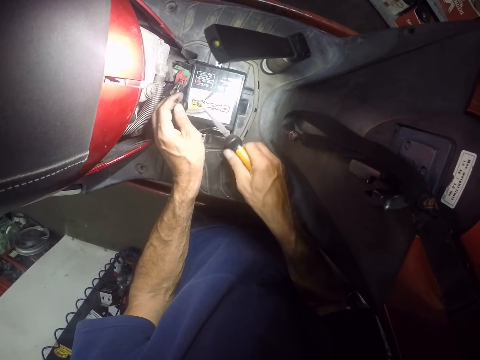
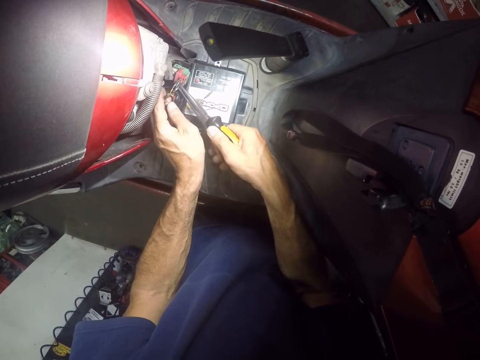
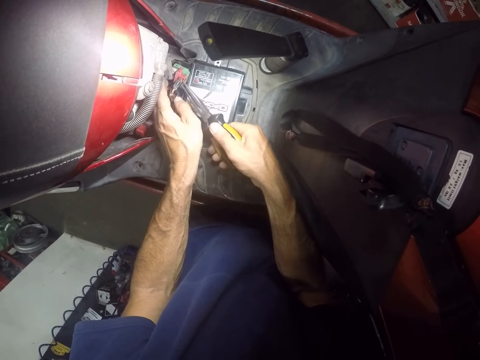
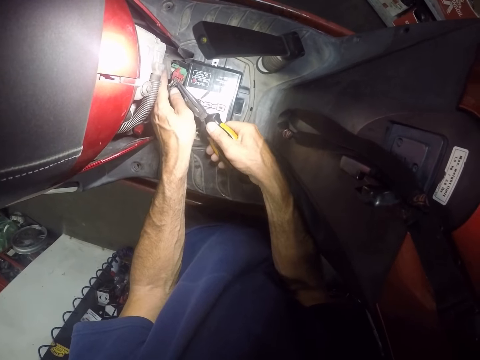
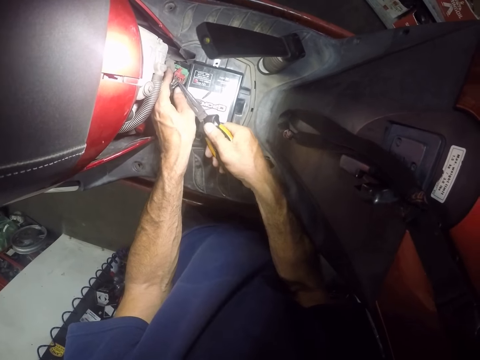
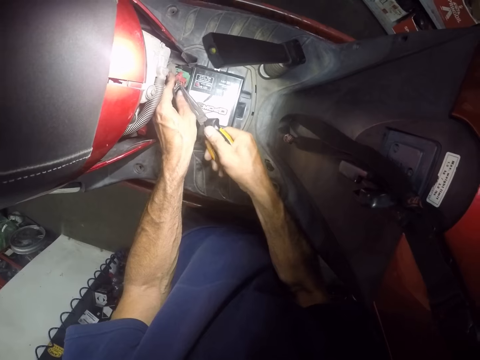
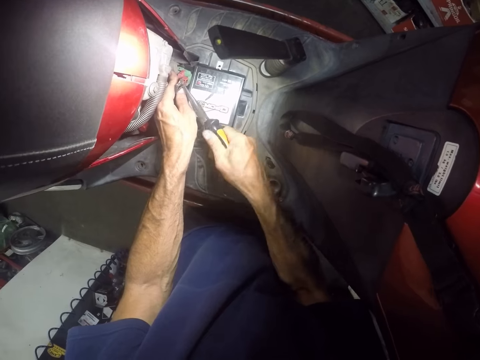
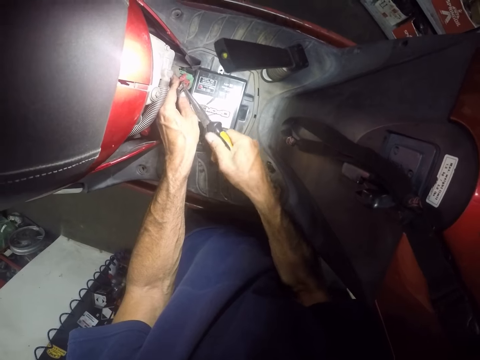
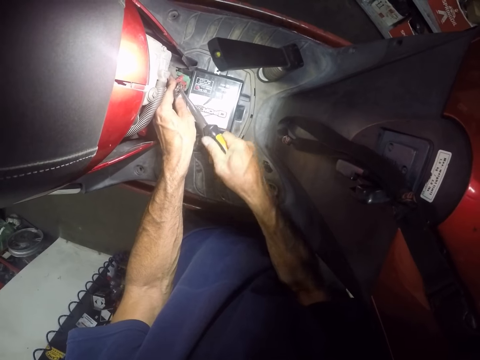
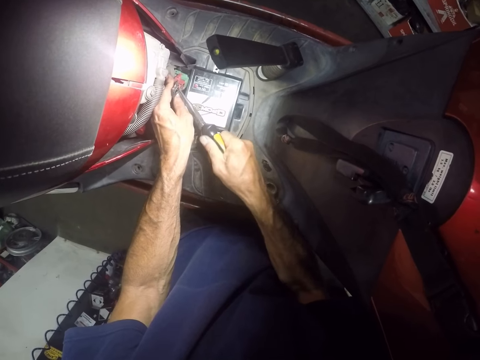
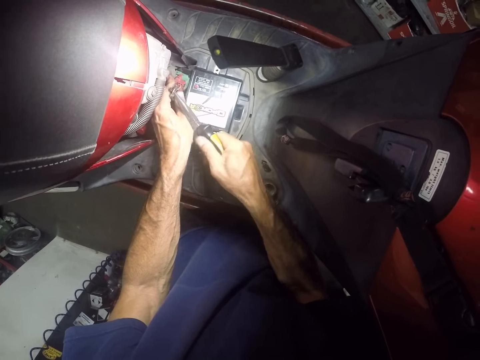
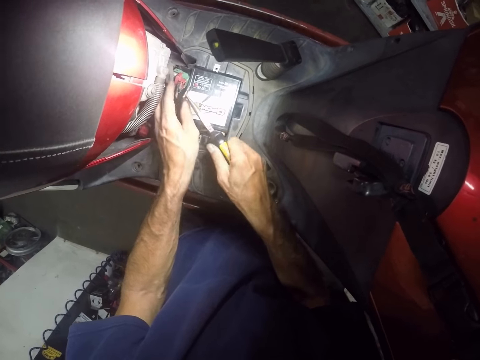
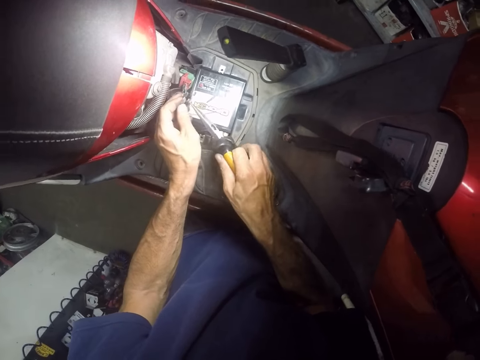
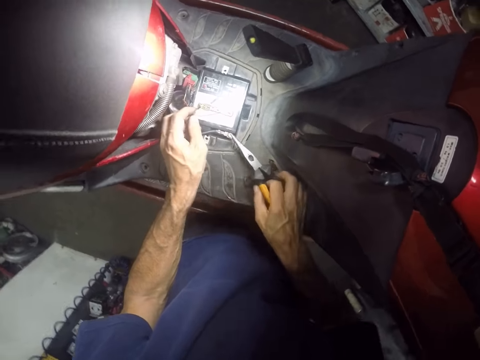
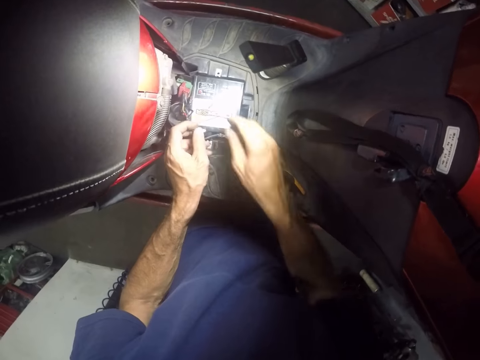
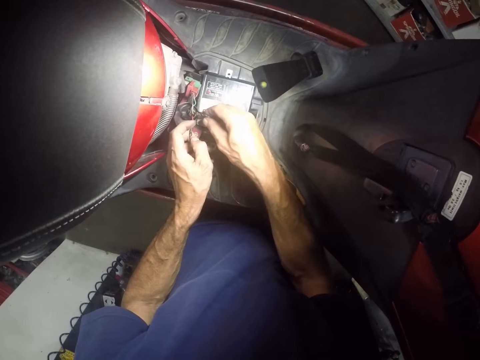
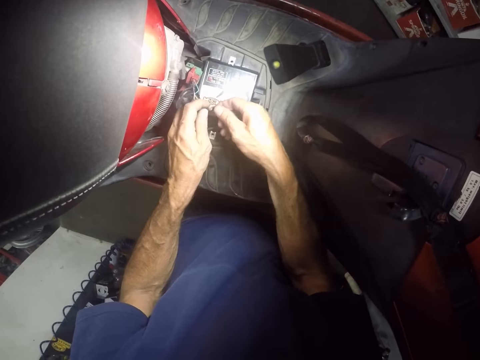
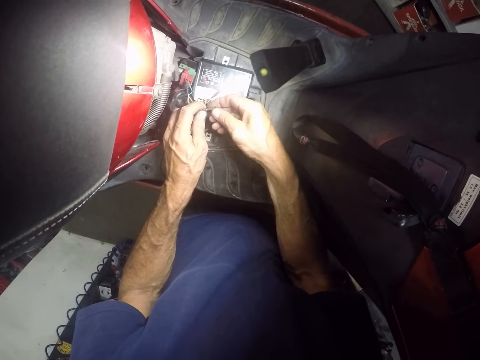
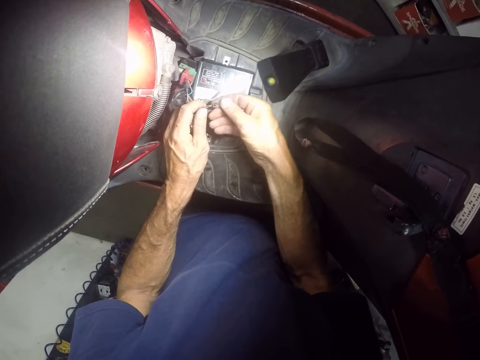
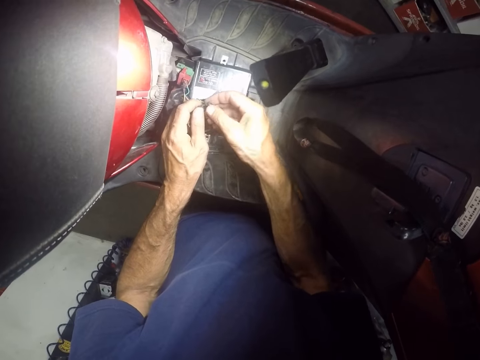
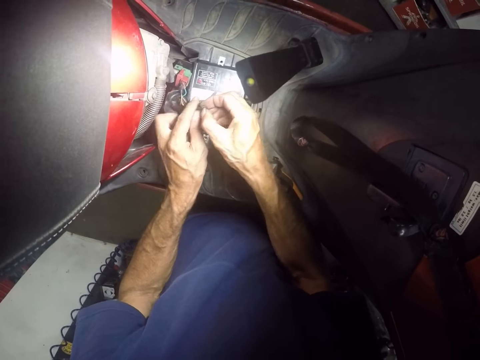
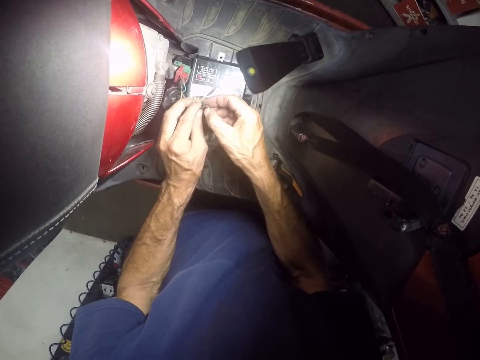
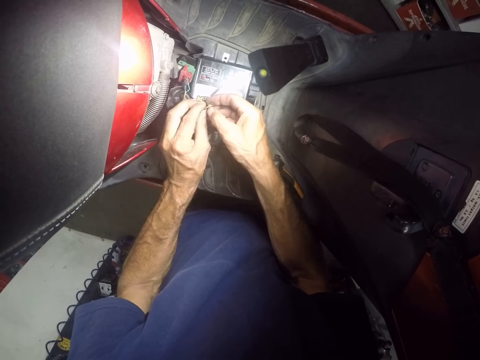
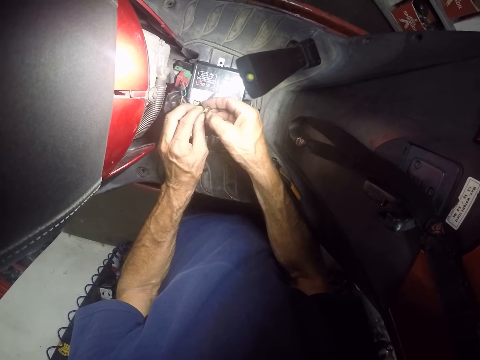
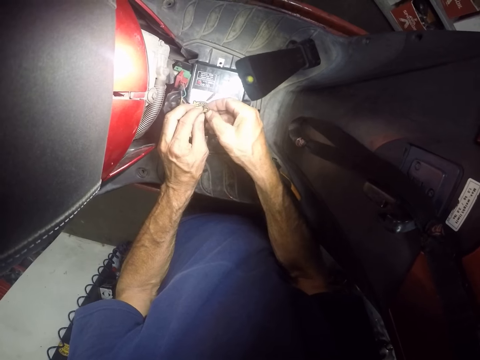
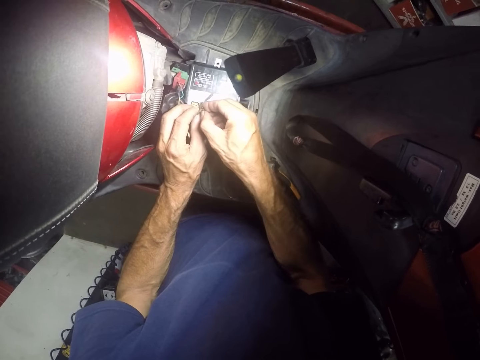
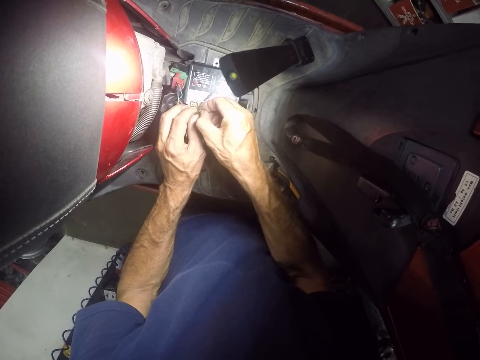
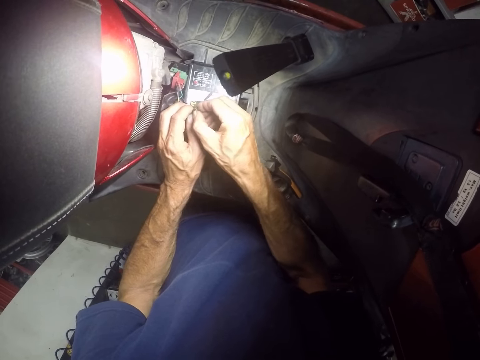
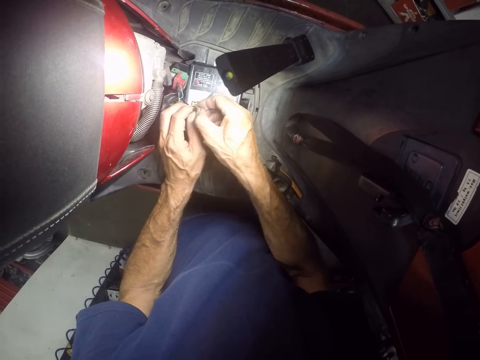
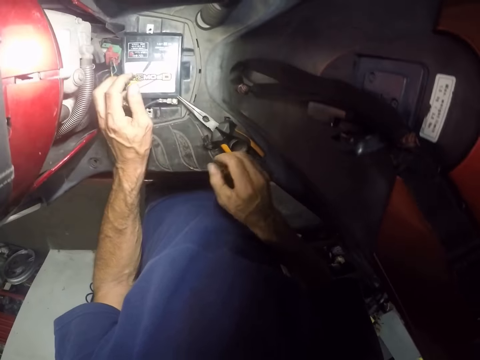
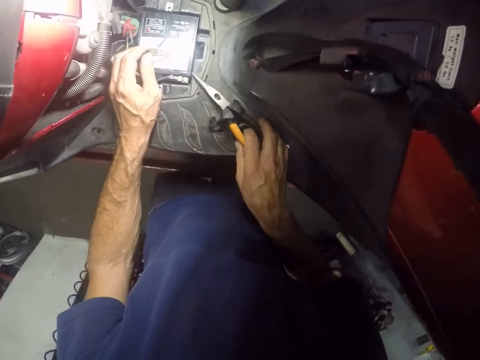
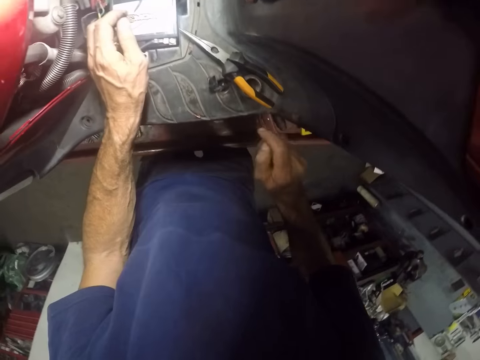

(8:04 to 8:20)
The camera wearer holds a wire with his hands. He cuts the wire with scissors. He holds wires with his hands. He drops the plier on the motorcycle with his right hand. He touches a wire in his left hand with his right hand. He adjusts the wires with his hands. He tightens the wires with his hands. He touches the plier from the motorcycle with his right hand. He moves the scissors on a table.
